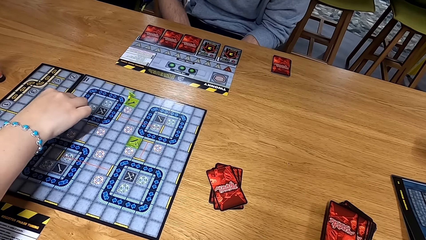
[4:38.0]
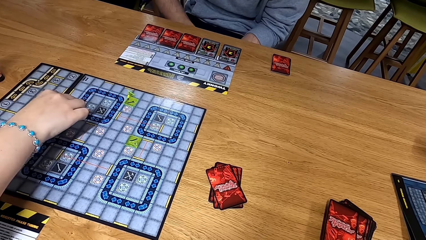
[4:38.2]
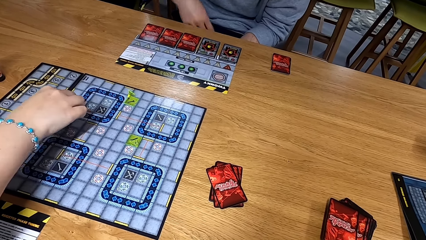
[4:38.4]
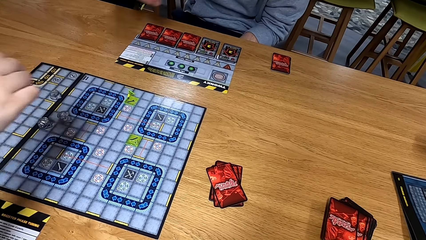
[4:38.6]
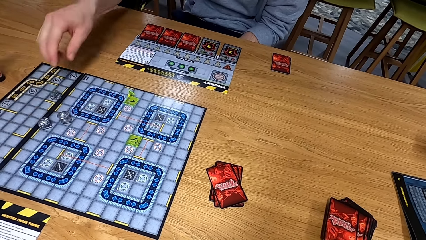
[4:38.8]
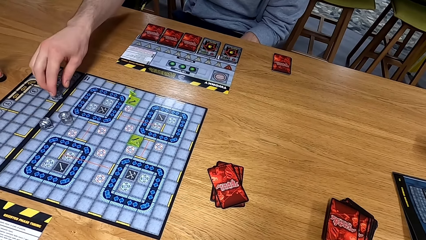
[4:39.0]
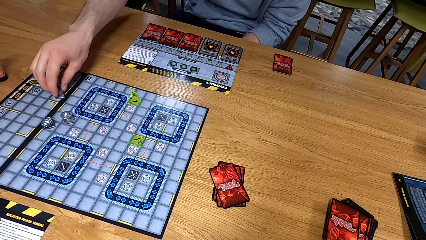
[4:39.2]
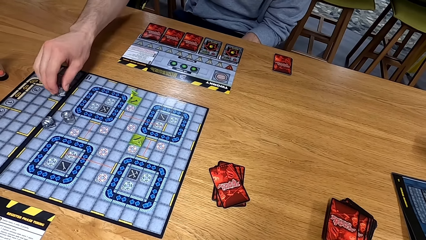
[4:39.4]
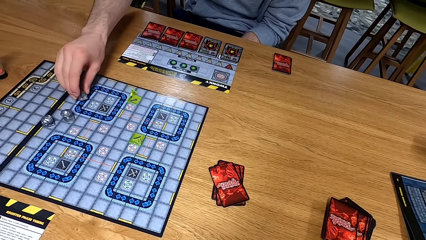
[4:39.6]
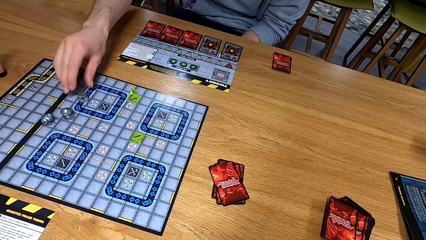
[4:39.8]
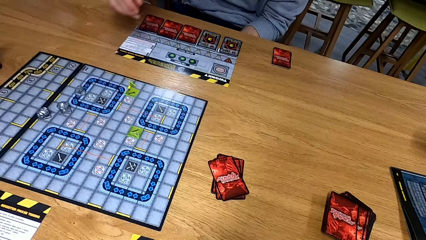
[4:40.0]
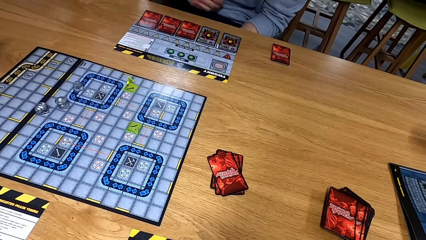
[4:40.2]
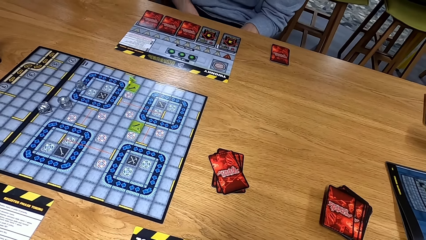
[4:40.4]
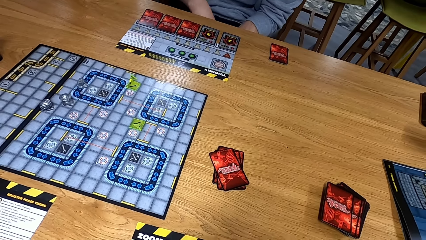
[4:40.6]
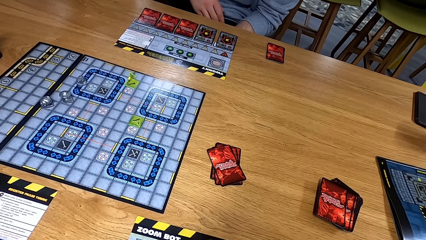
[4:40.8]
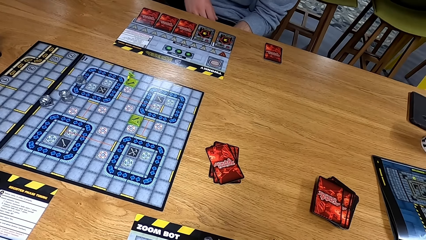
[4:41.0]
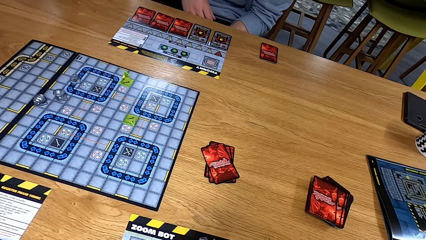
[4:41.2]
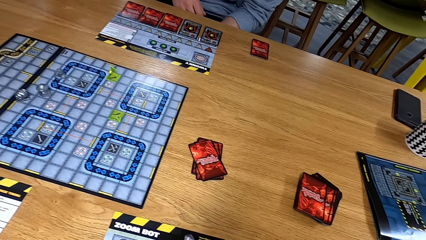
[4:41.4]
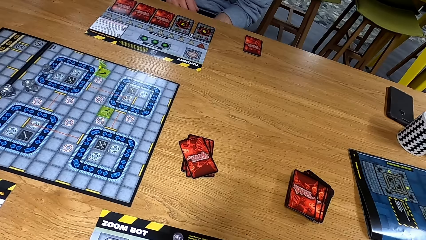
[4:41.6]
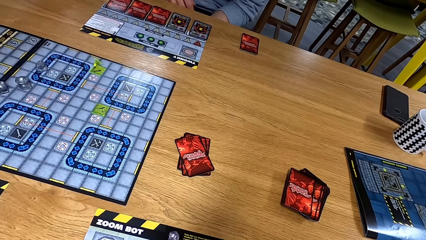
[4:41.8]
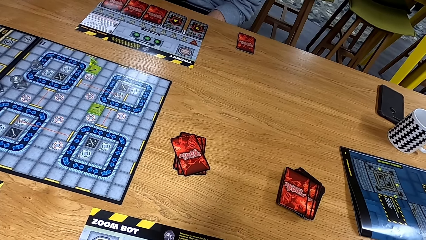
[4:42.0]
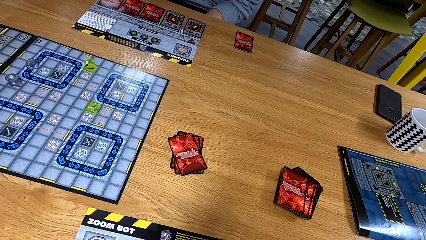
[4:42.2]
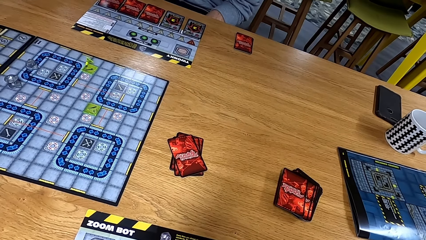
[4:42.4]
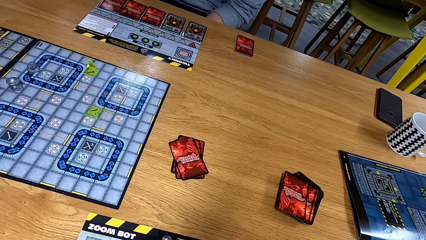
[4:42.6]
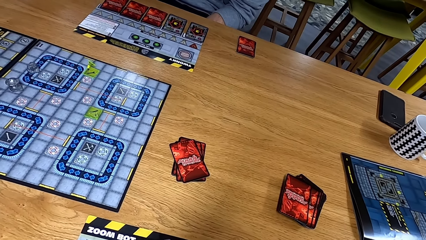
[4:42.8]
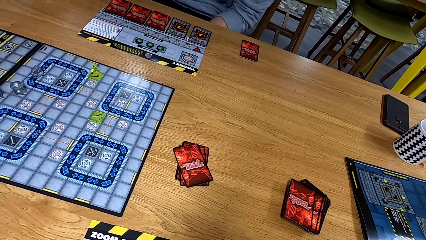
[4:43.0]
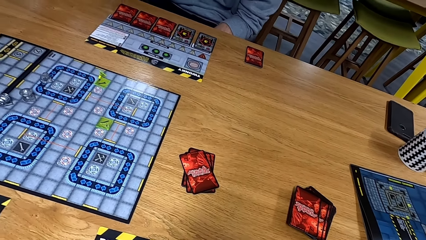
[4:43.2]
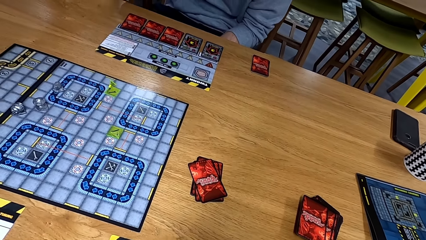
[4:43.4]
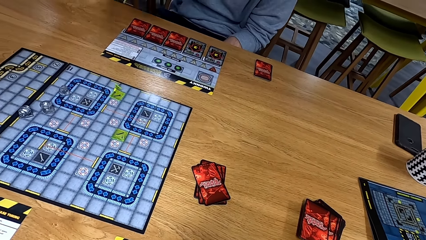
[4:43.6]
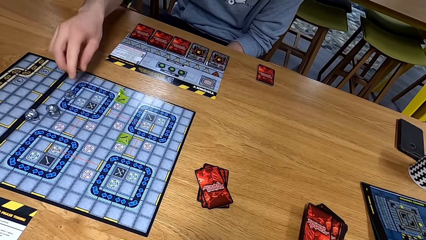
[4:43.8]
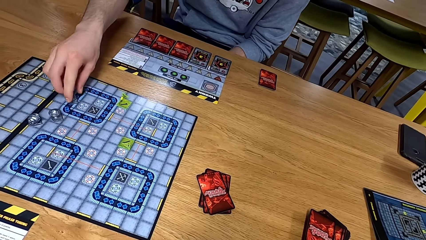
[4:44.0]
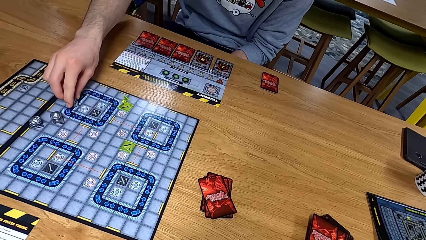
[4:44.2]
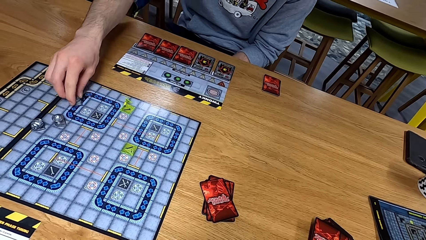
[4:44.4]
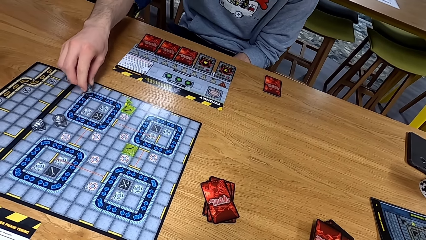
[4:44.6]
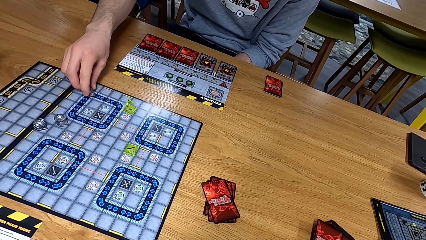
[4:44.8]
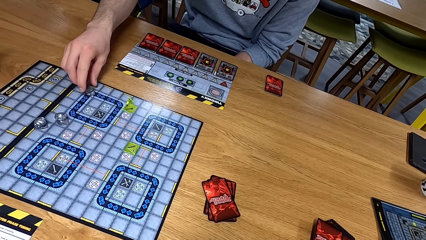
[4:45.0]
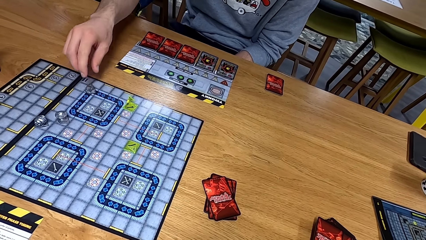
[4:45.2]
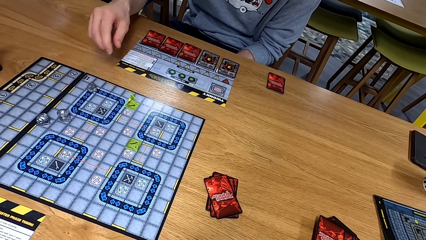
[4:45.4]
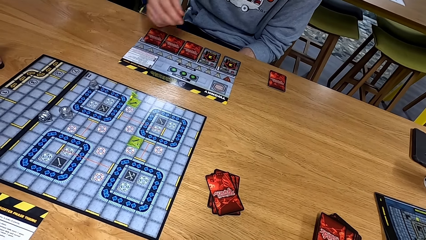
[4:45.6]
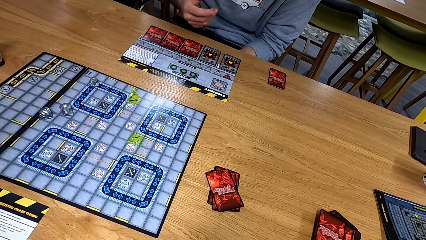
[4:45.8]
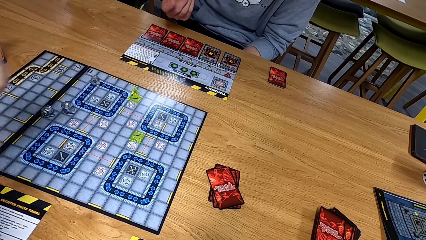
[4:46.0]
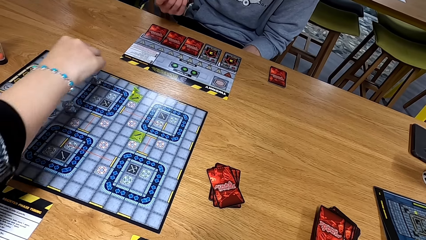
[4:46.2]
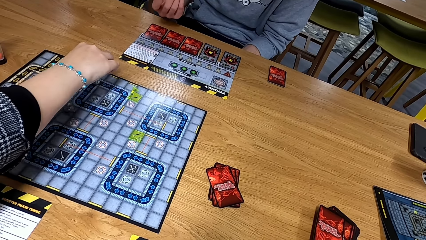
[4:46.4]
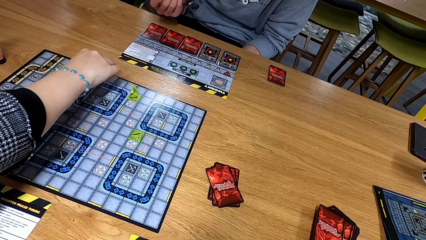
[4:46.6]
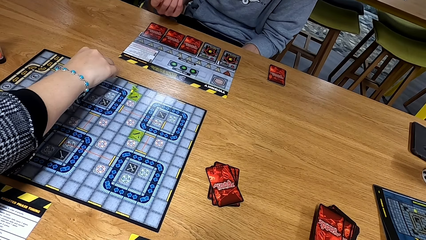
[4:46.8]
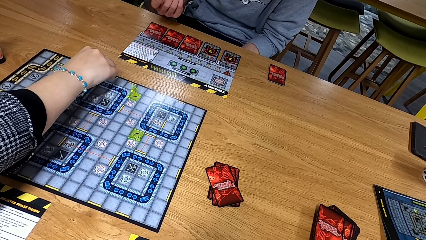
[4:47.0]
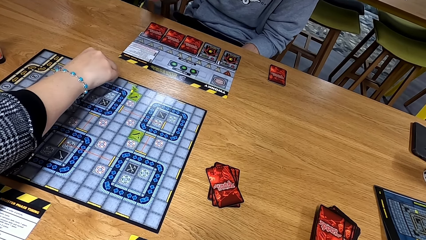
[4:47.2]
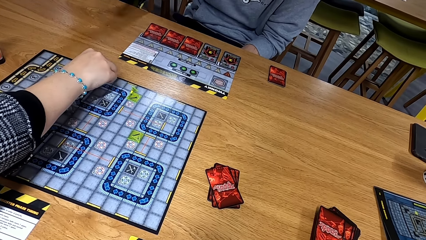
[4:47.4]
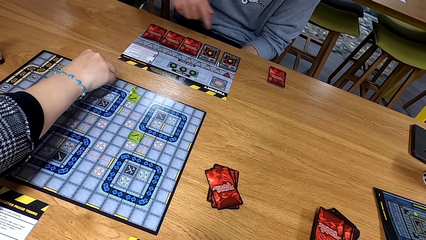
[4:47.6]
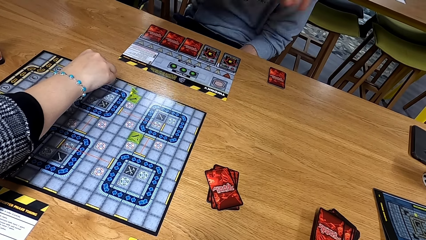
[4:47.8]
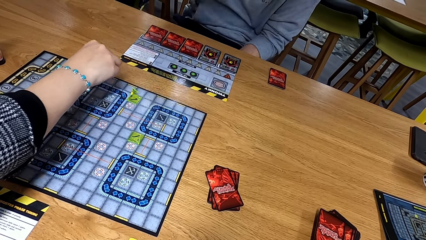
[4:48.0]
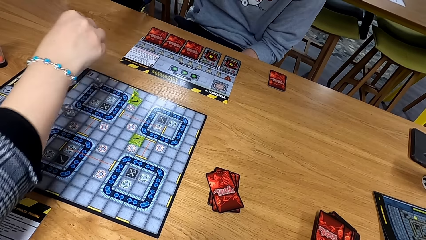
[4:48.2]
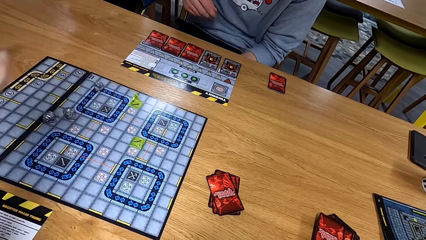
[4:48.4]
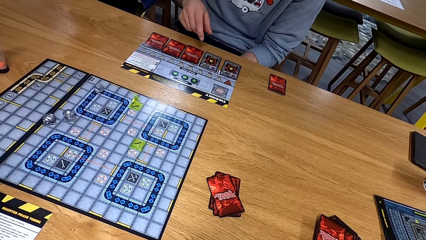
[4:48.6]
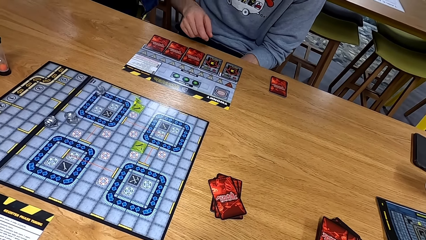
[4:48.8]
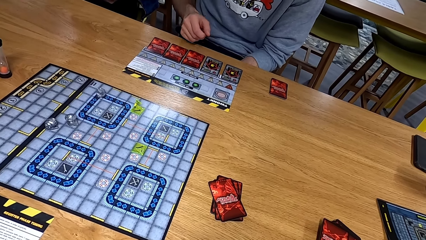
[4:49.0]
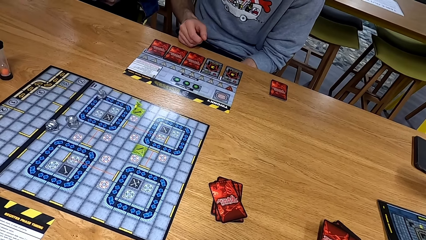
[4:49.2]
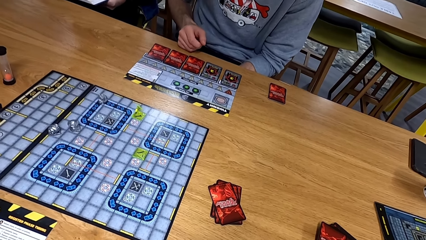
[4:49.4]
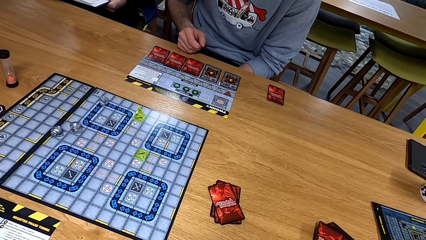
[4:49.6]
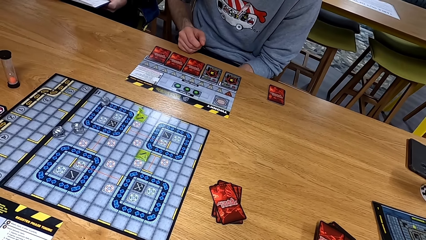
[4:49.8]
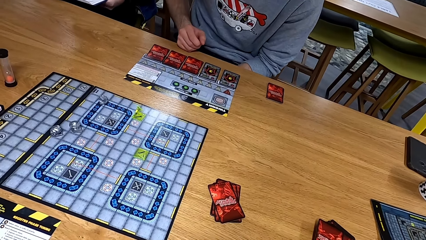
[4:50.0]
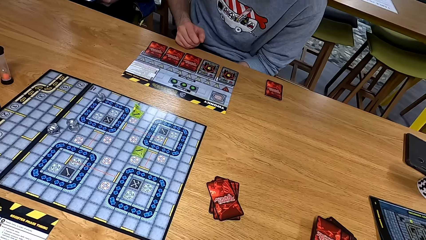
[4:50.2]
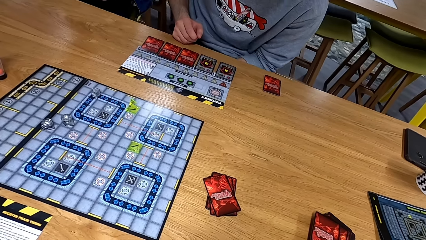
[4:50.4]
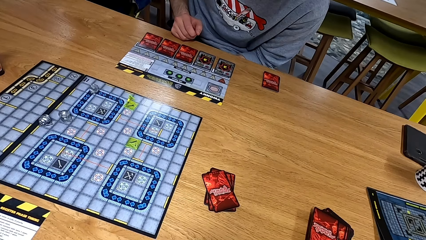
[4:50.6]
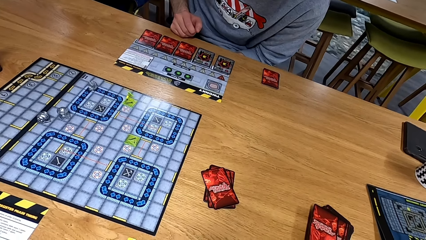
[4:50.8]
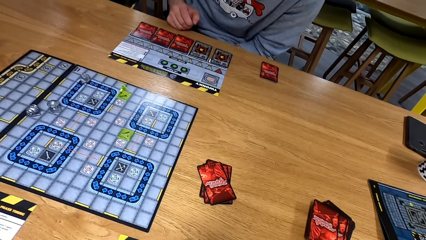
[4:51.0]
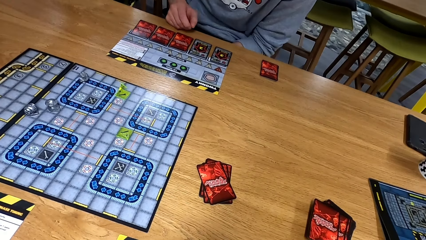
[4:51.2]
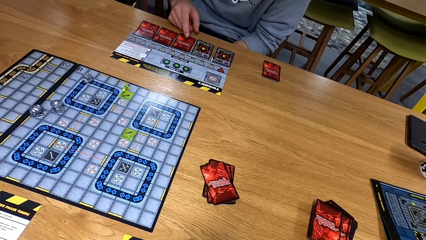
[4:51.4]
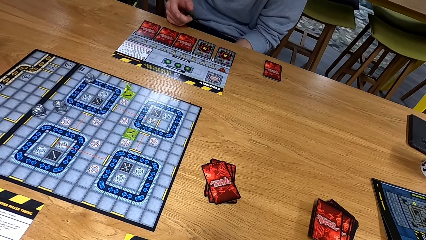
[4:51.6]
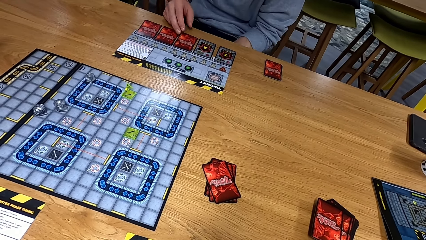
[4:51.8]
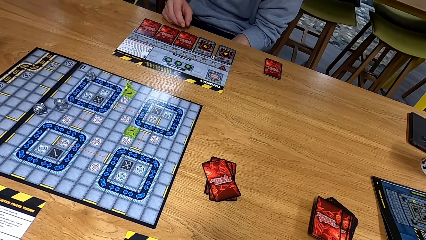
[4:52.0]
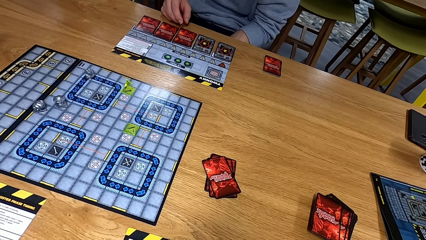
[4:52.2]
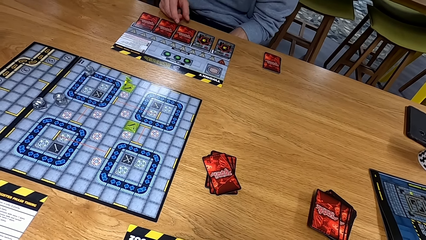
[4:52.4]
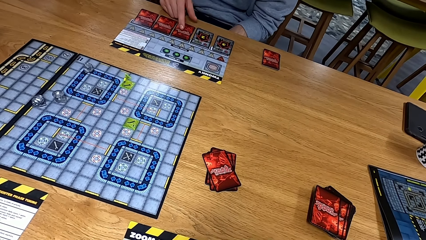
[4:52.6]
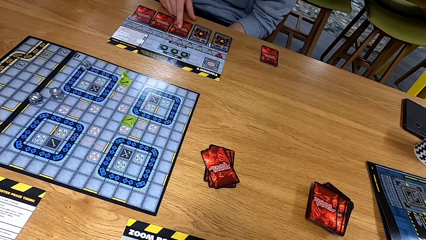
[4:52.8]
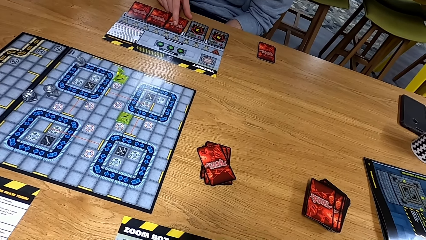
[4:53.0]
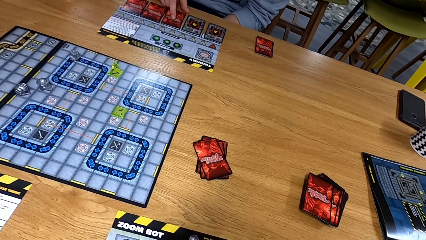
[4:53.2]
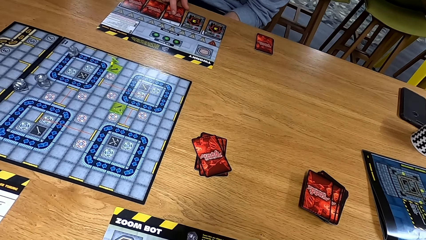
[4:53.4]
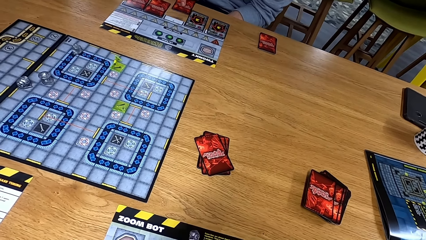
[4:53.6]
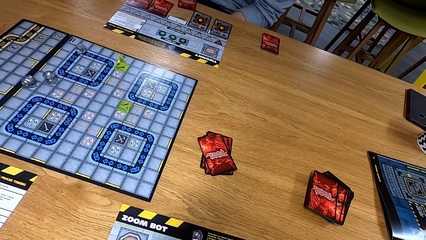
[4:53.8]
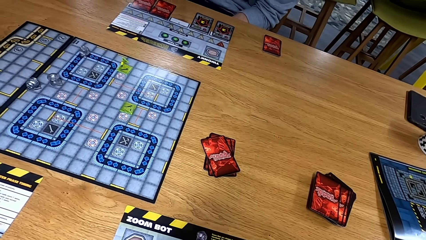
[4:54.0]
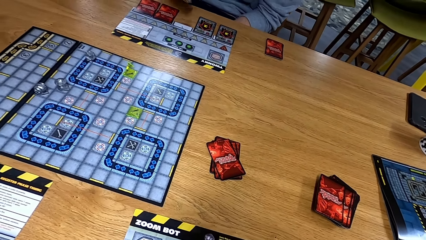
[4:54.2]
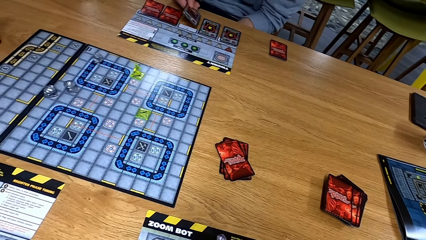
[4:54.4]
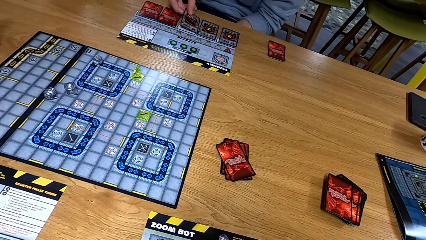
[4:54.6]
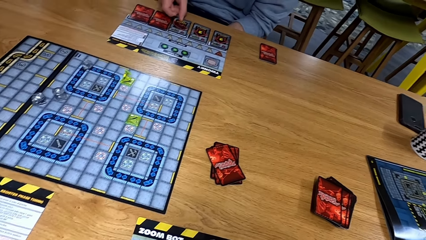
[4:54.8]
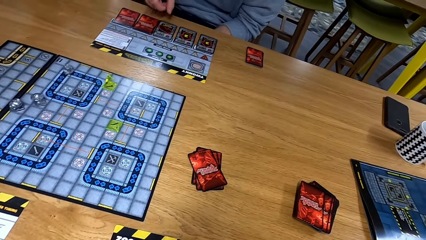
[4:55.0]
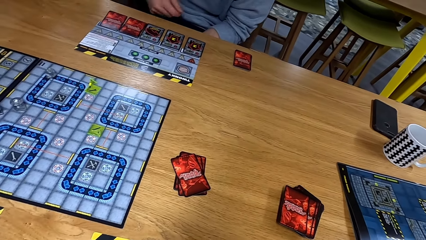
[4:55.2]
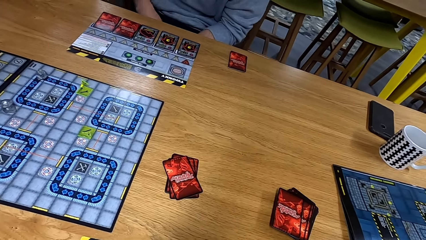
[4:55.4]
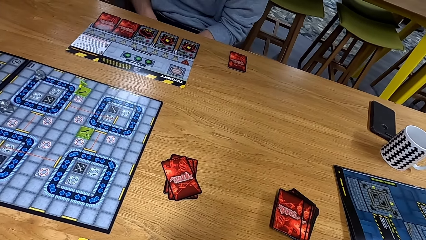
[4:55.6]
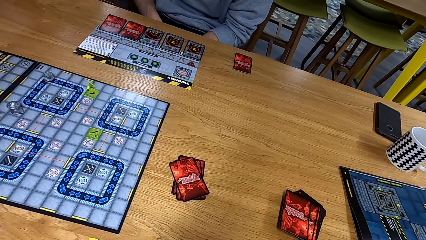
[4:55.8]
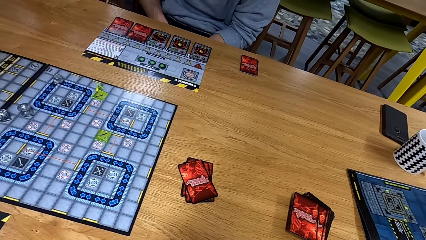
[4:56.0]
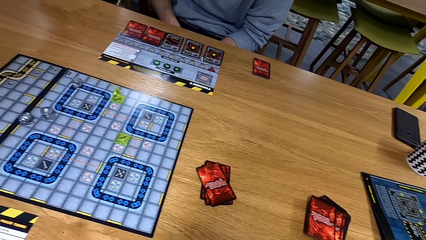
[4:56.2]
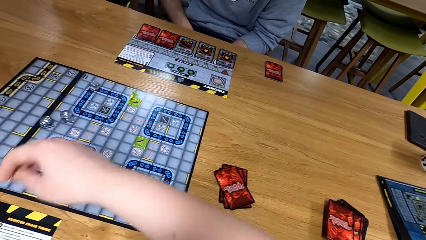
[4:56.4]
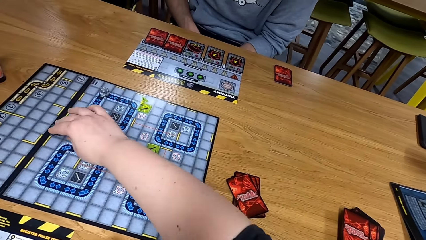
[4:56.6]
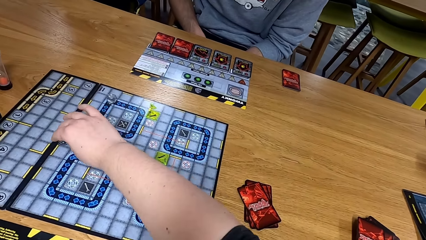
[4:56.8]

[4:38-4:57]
A man plays. The man moves a die and moves his hand. The man picks up a card and puts the card down.
